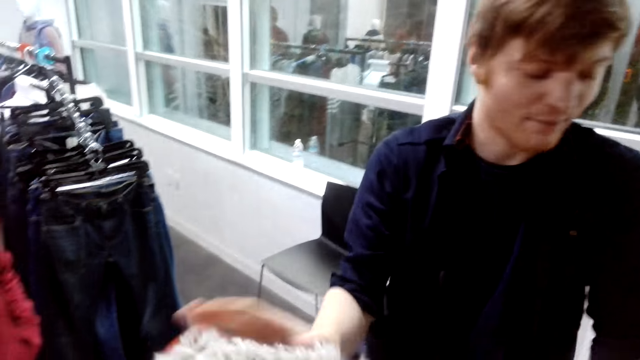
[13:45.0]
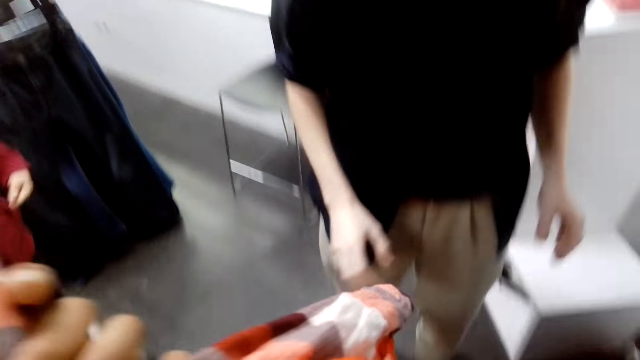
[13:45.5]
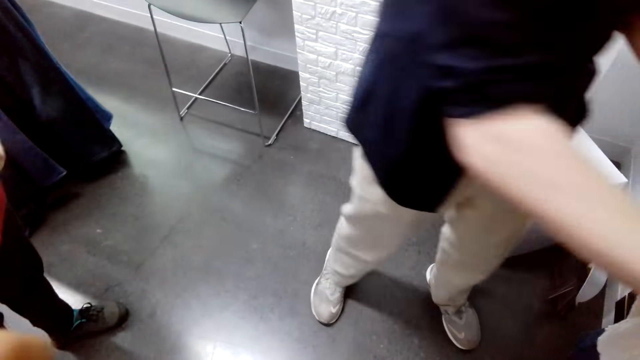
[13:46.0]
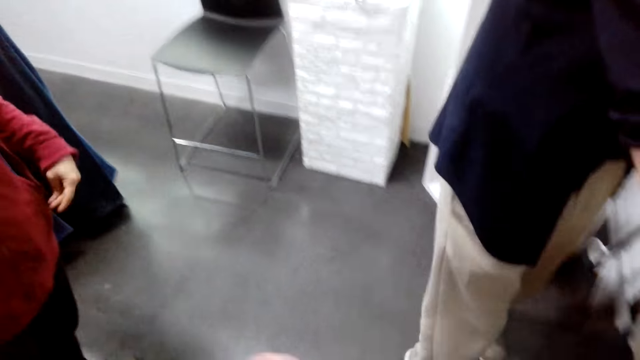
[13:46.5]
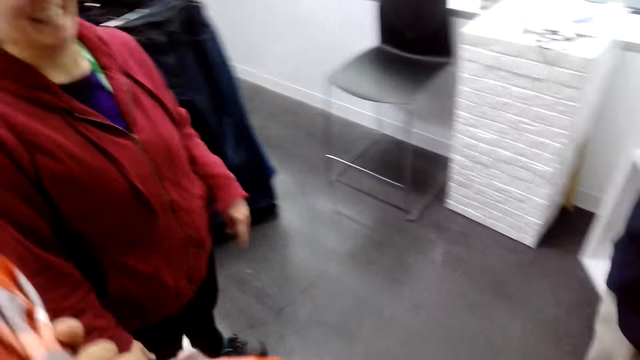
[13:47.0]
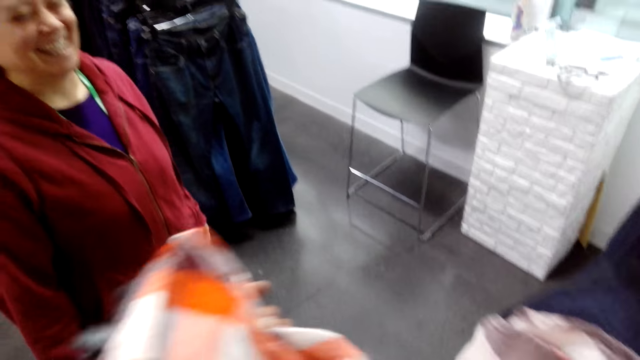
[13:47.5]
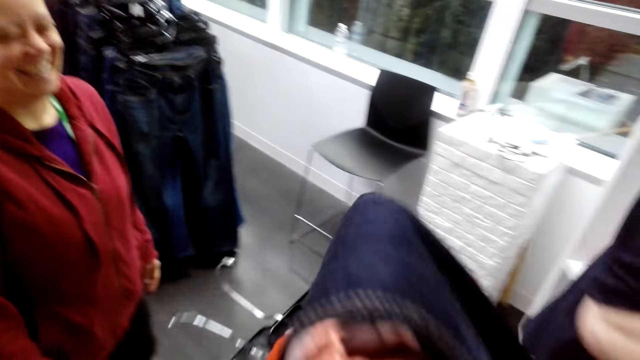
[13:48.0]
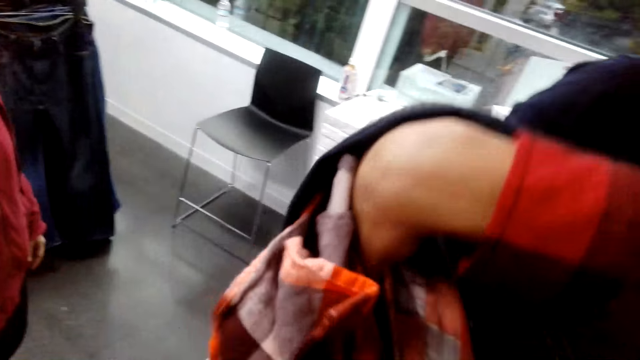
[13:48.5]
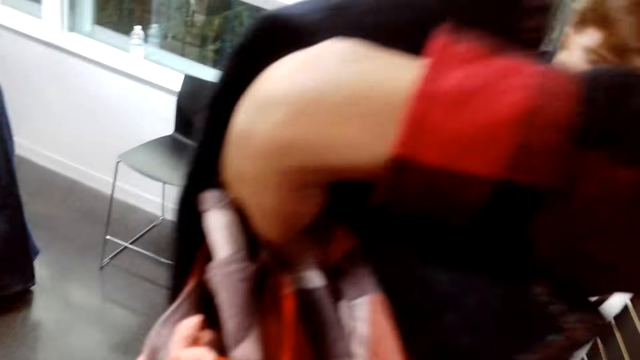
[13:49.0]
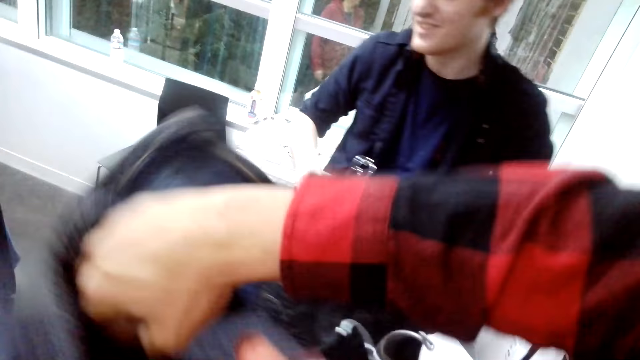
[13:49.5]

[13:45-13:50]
The camera wearer takes the cloth from the man. They stare at the clothes.

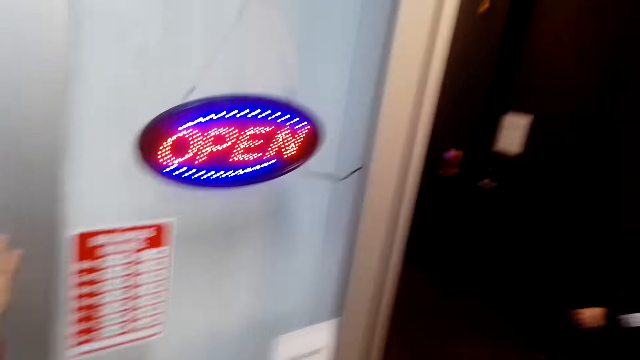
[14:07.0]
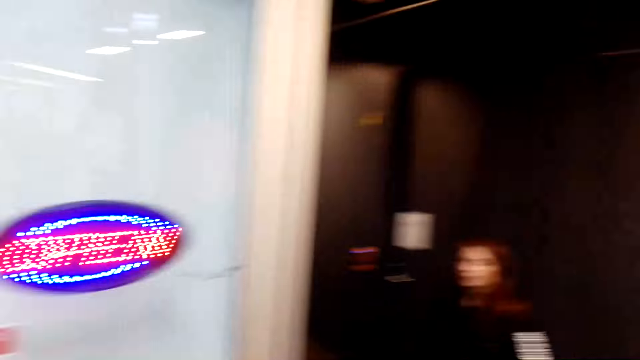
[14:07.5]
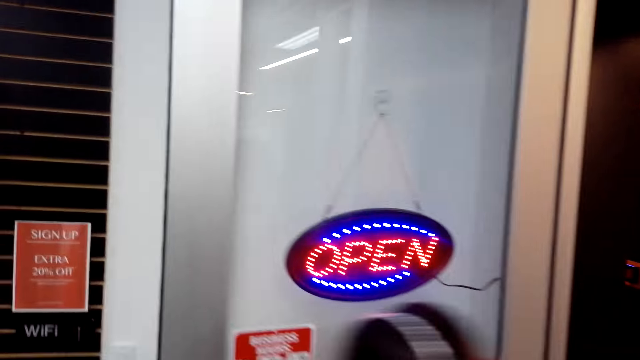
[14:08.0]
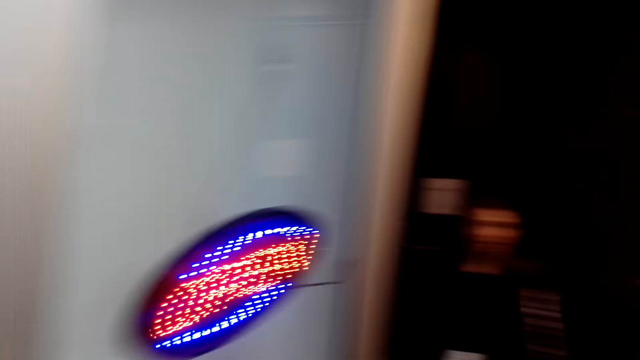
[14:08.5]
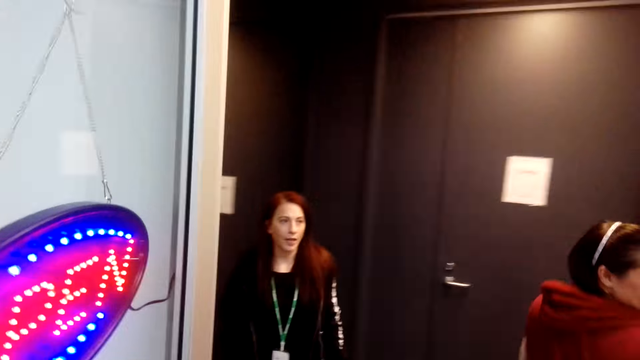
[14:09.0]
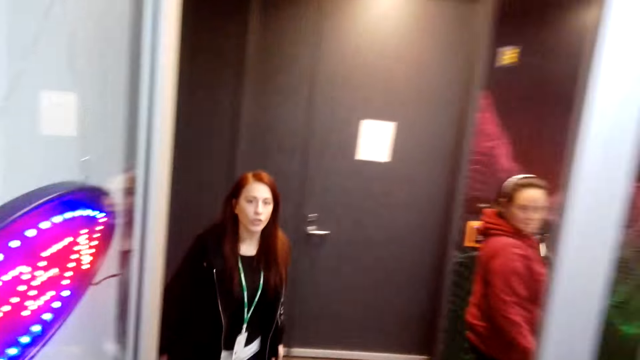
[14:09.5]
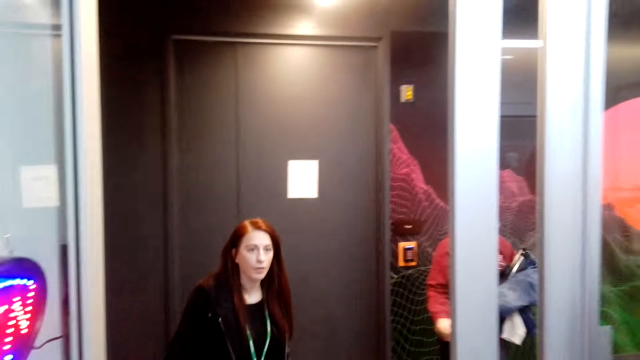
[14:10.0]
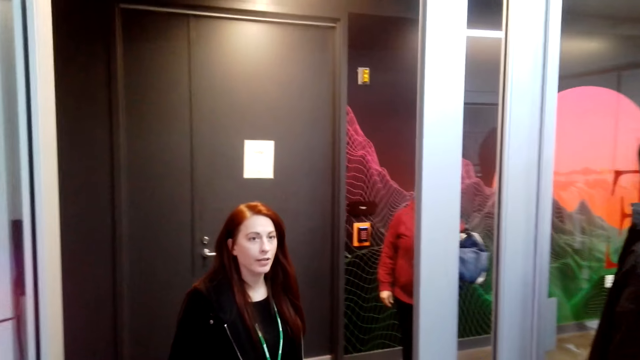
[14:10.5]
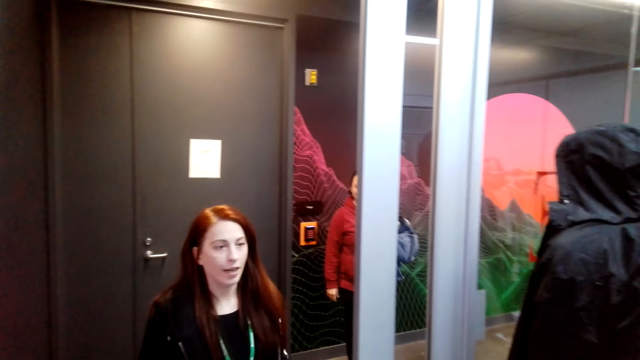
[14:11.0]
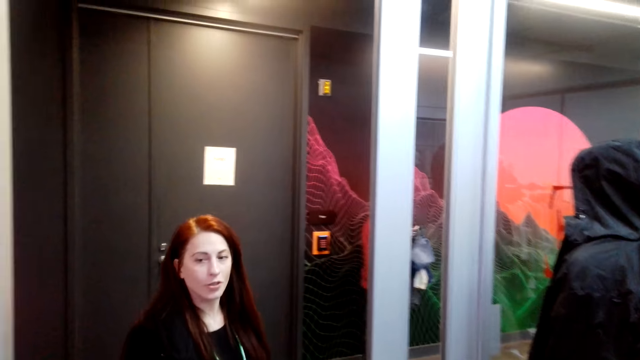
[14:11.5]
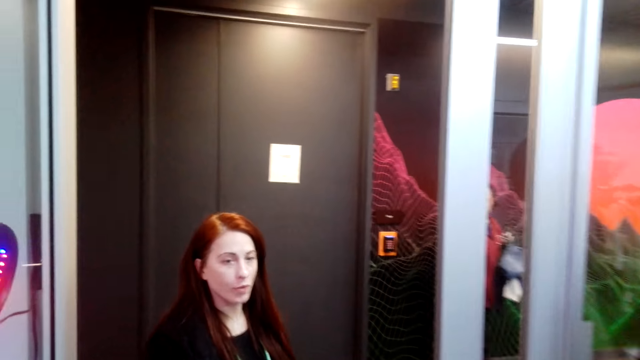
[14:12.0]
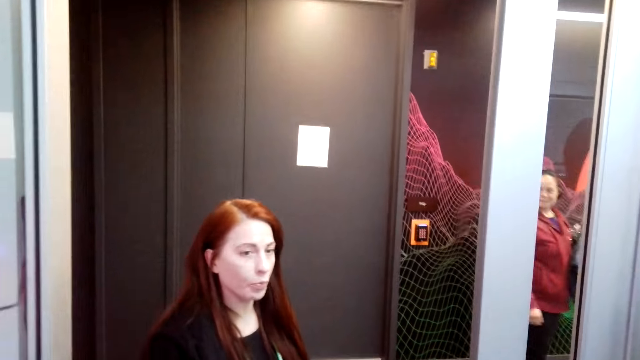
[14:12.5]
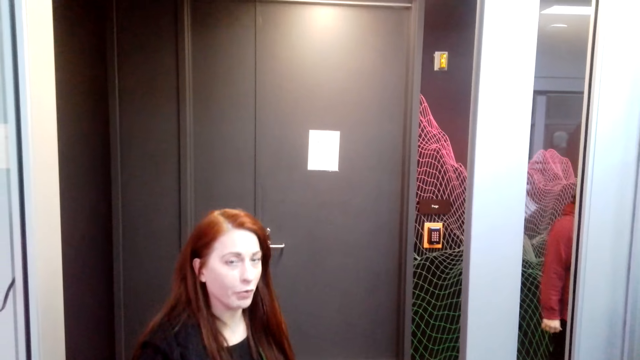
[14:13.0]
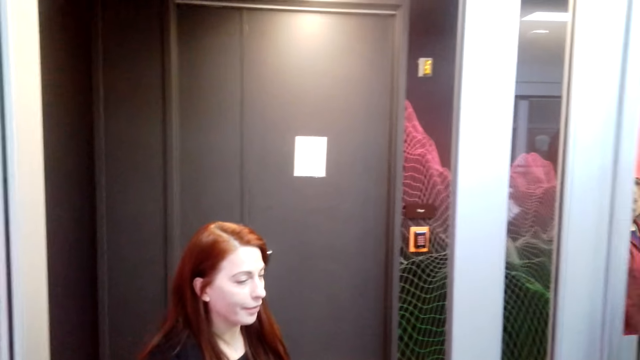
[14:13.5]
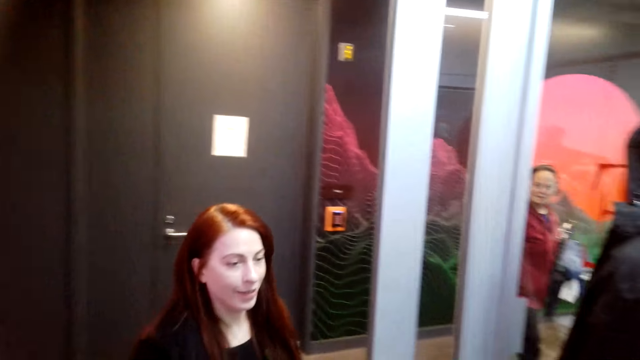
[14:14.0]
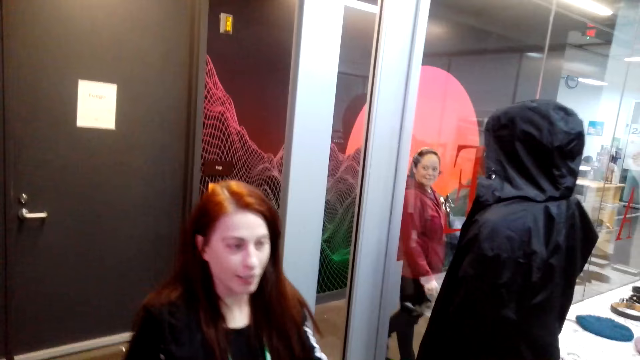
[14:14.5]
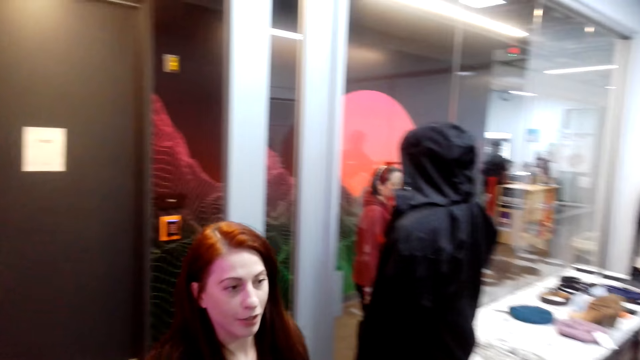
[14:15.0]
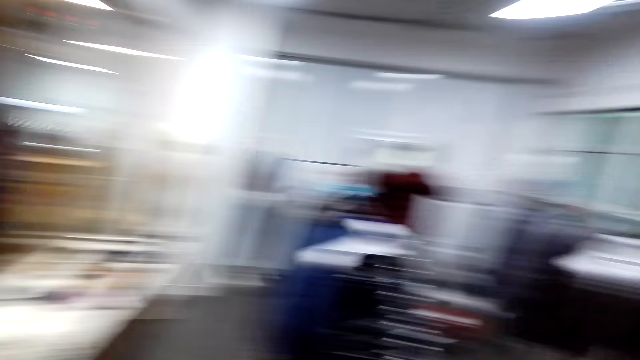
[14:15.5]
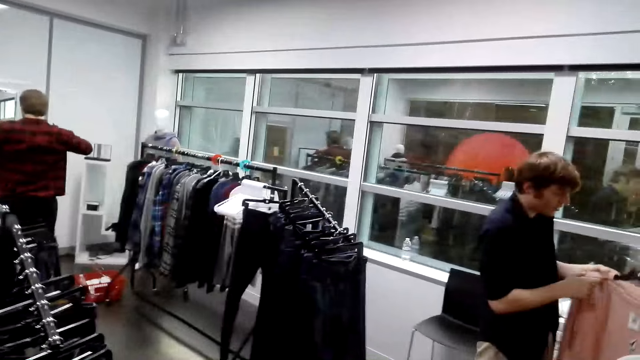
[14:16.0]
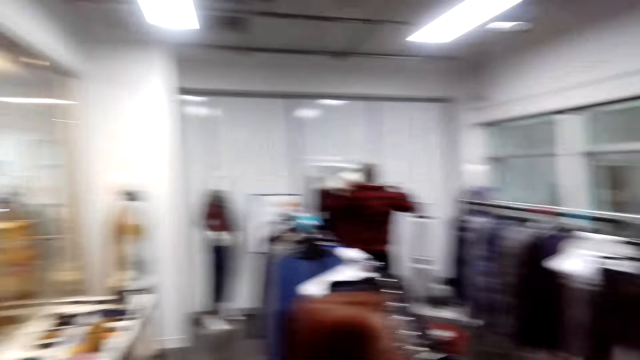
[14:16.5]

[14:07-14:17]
The camera wearer walks out of the cloth store. They stare around the shop.

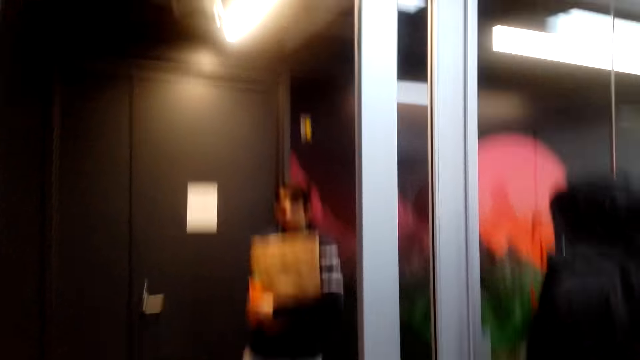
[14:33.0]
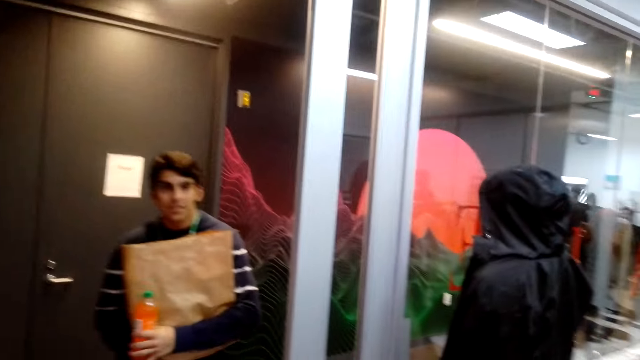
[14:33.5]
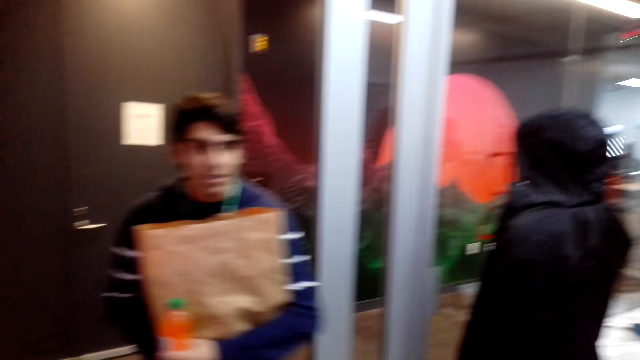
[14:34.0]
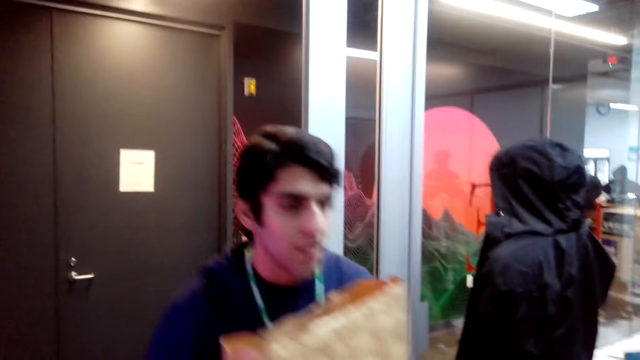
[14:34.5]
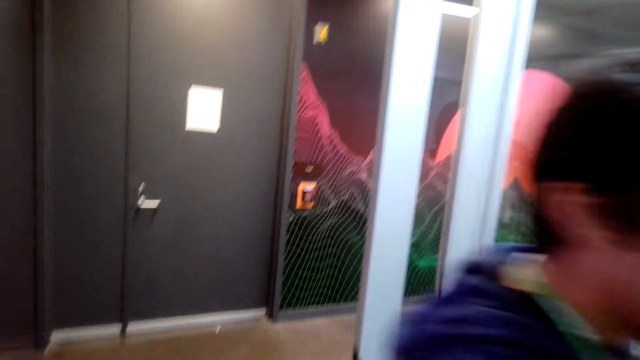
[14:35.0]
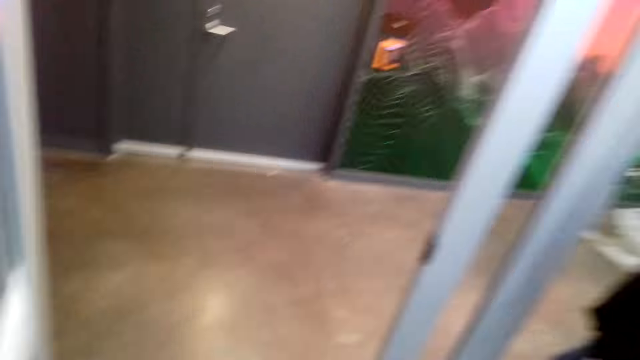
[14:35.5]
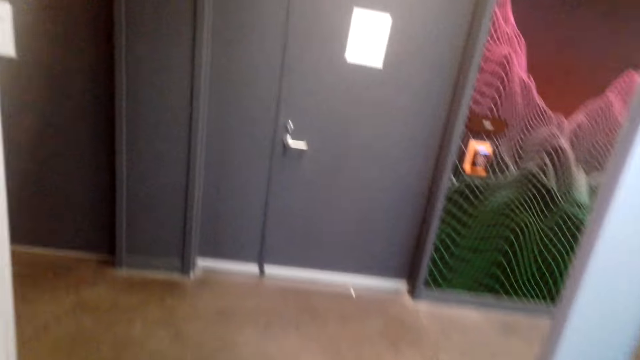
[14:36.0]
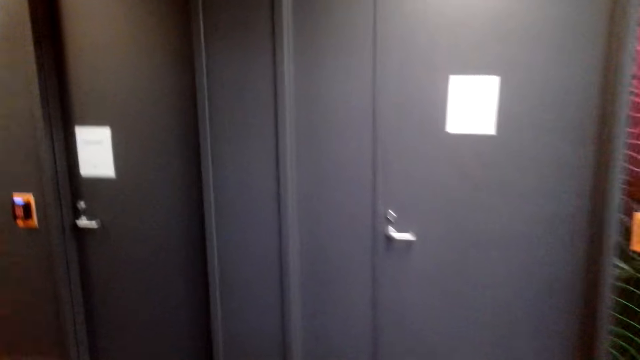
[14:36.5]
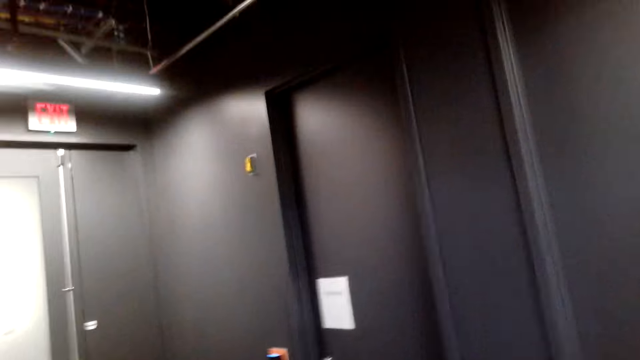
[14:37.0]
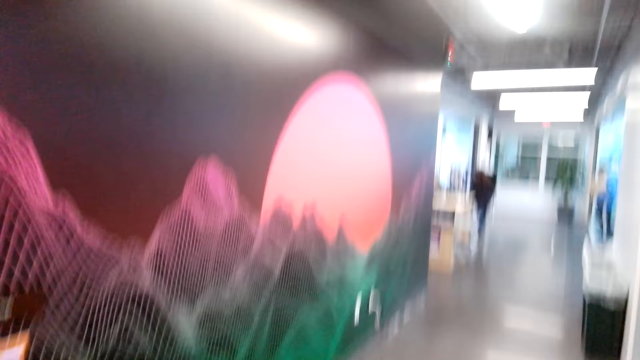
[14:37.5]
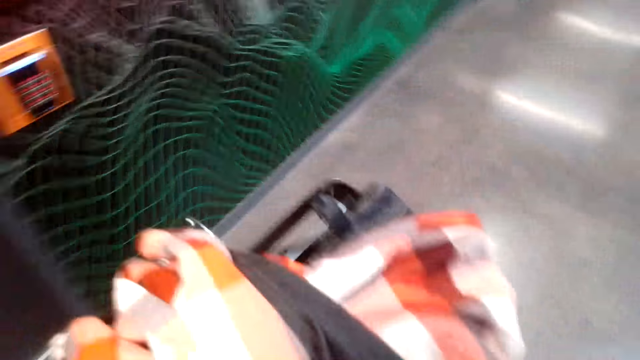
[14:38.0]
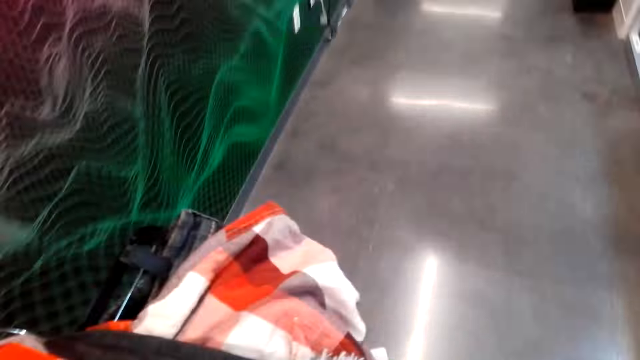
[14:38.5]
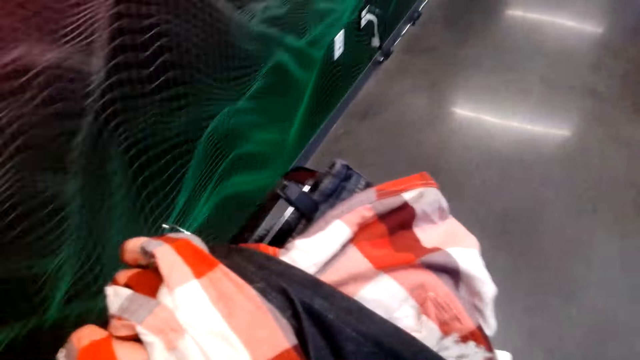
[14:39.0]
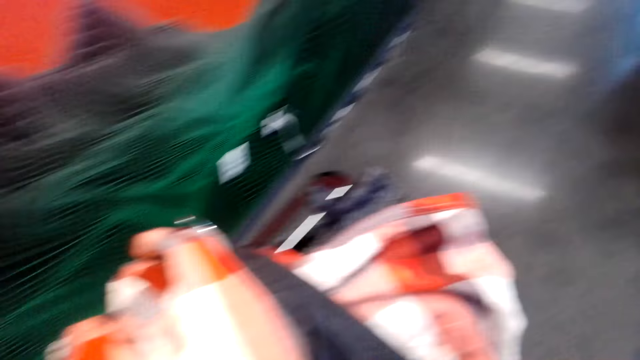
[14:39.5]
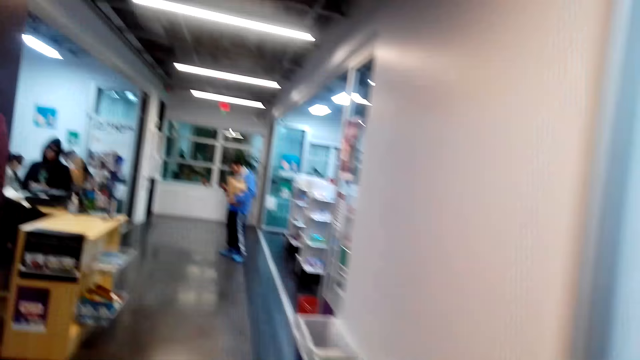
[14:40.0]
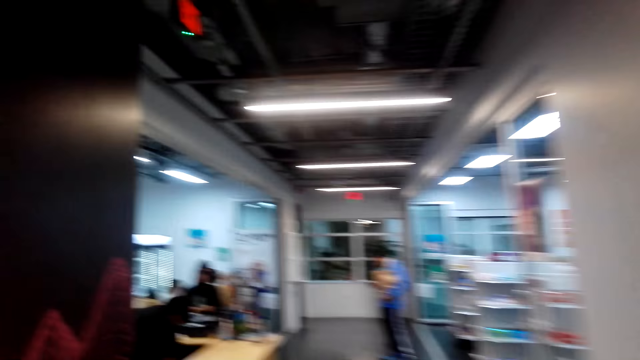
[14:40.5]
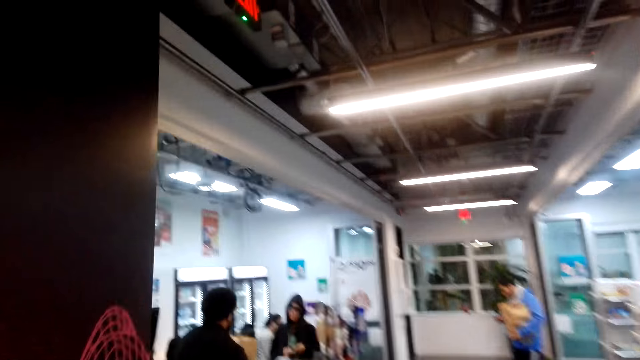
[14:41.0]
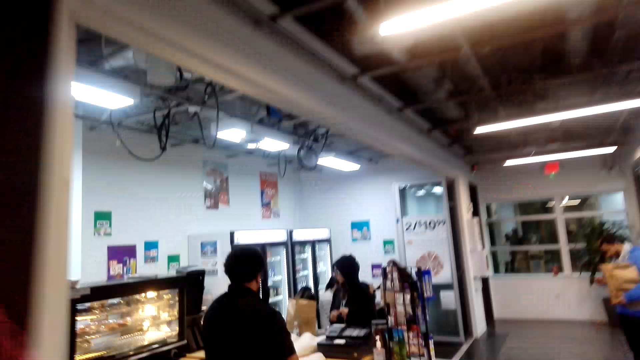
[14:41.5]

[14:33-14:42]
The camera wearer talks to someone. They walk around the shop.
